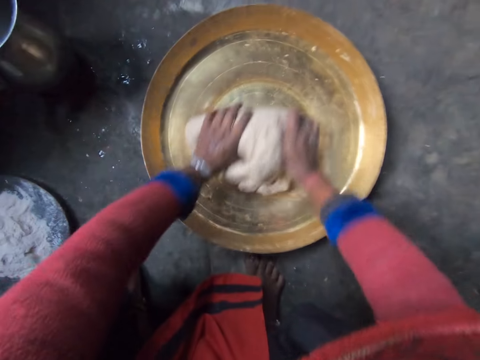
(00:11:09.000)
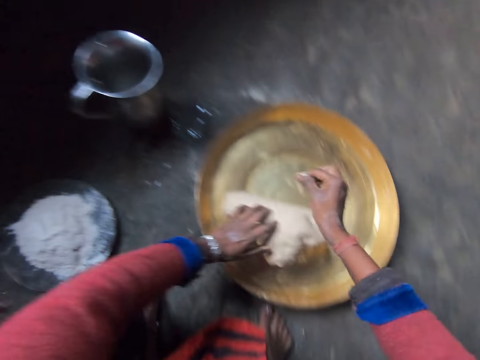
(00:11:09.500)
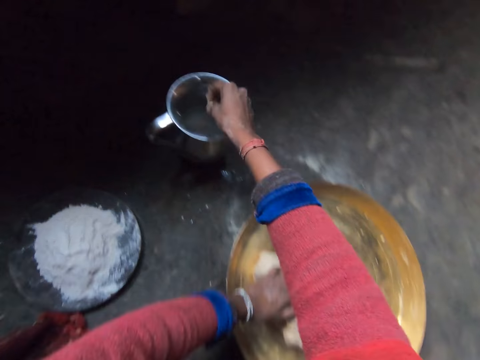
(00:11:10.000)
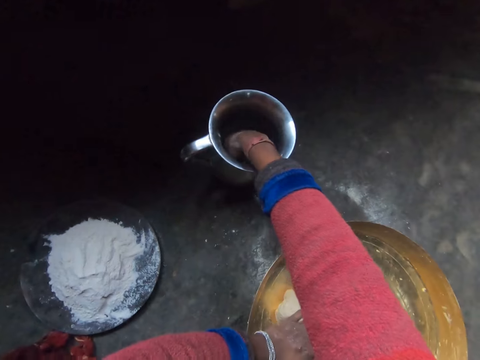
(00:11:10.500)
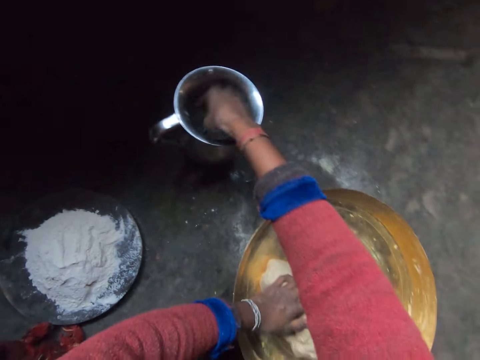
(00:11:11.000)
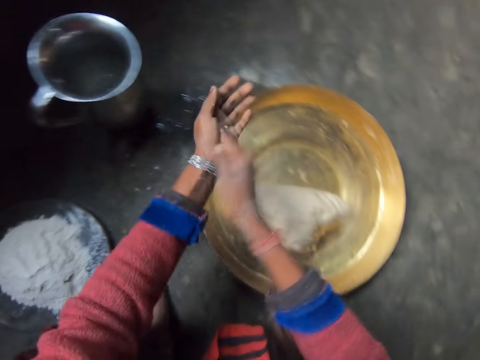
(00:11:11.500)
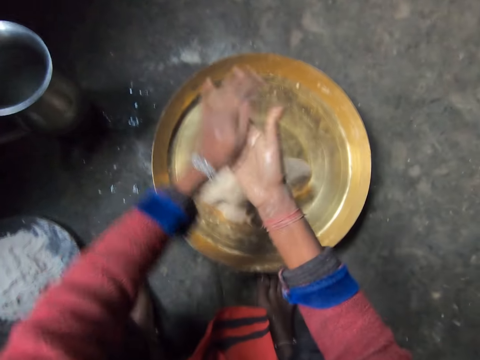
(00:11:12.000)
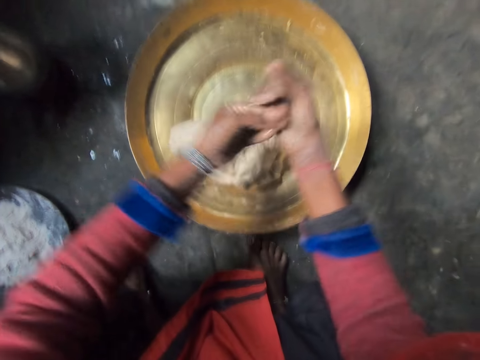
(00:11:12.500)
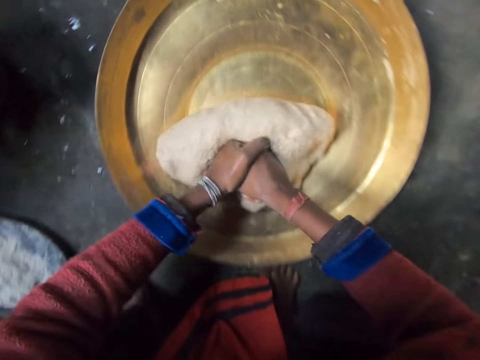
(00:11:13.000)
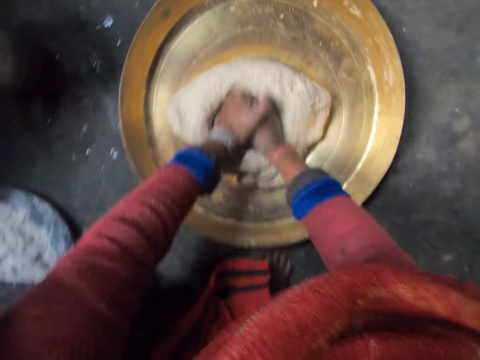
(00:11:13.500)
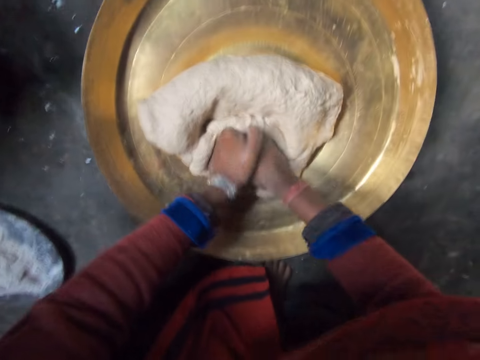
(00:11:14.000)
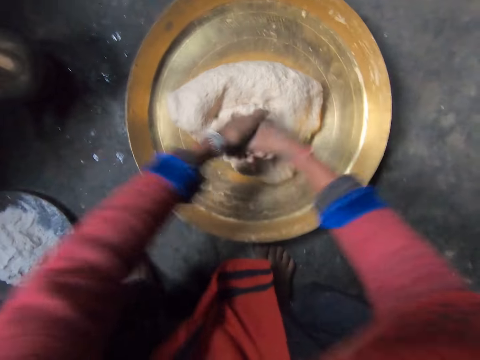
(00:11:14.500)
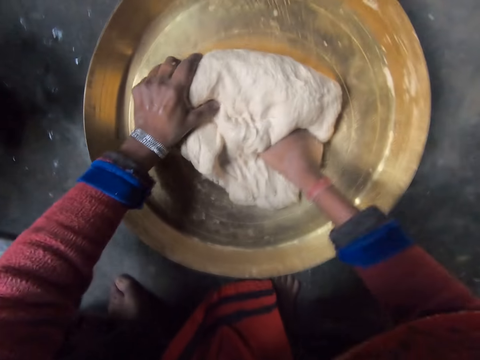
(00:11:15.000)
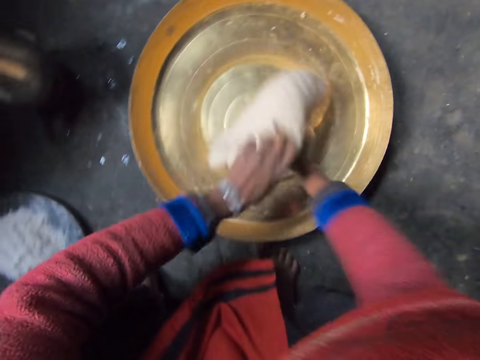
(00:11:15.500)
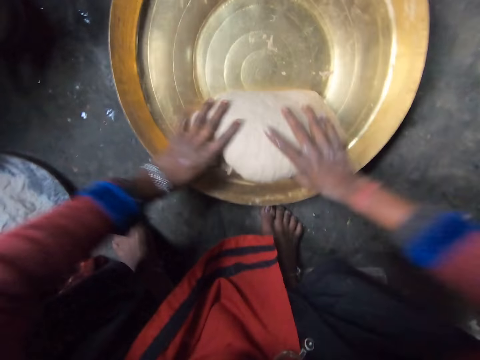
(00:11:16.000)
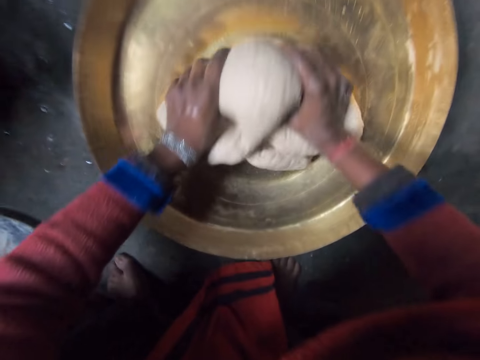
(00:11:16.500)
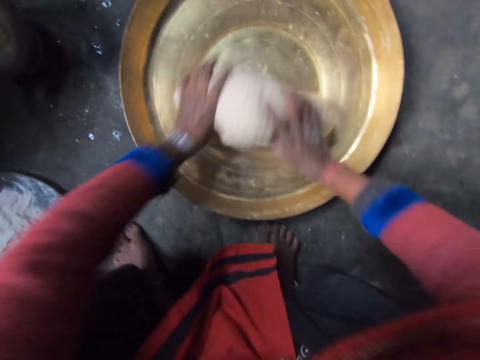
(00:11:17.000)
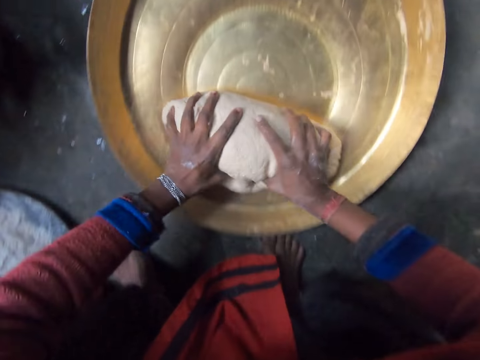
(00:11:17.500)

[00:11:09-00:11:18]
The camera wearer dips her right hand into the container of water. She rubs her hands together. She applies water on her hands. She kneads the dough in the tray with her hands.

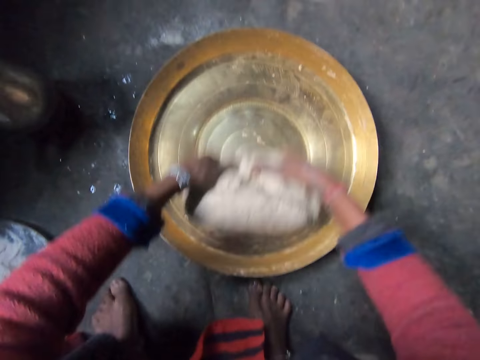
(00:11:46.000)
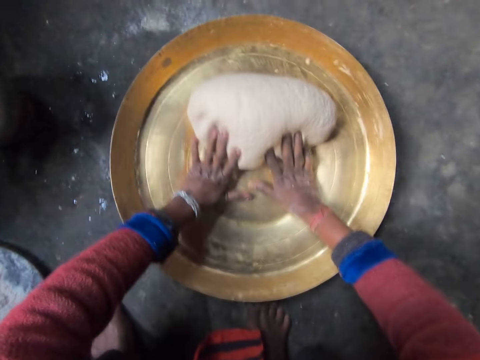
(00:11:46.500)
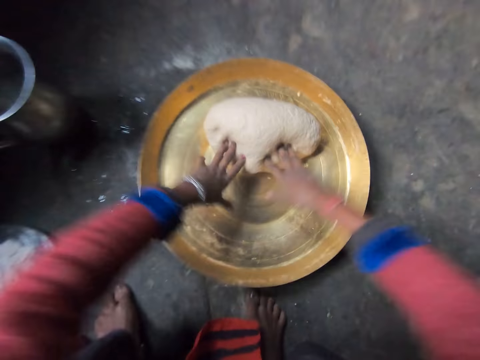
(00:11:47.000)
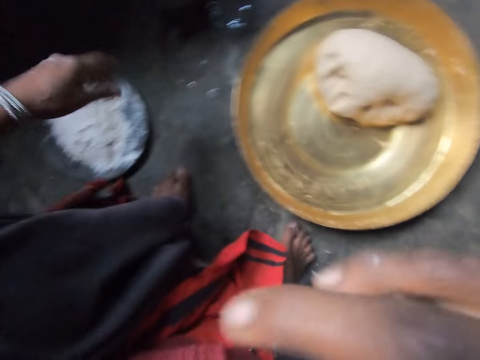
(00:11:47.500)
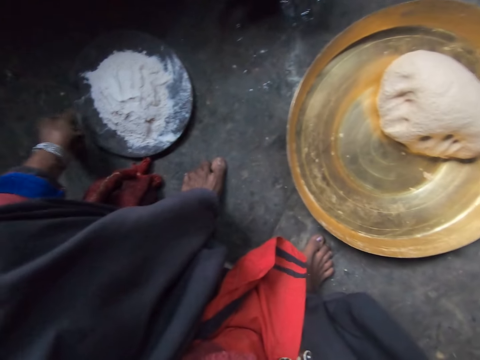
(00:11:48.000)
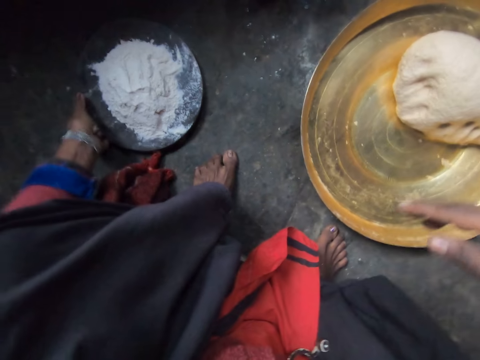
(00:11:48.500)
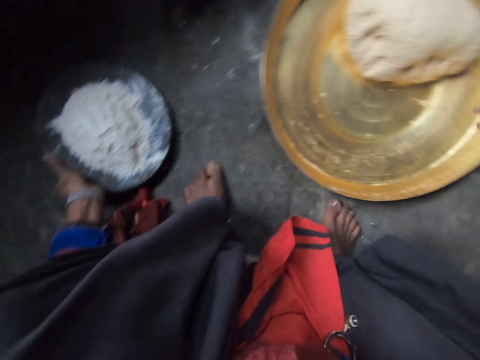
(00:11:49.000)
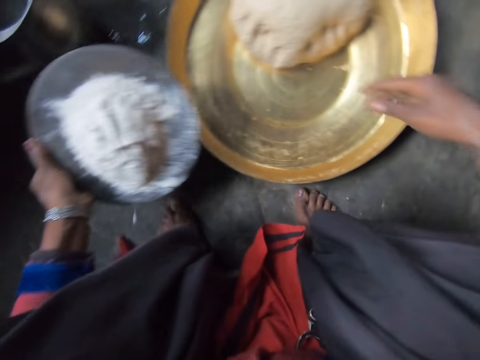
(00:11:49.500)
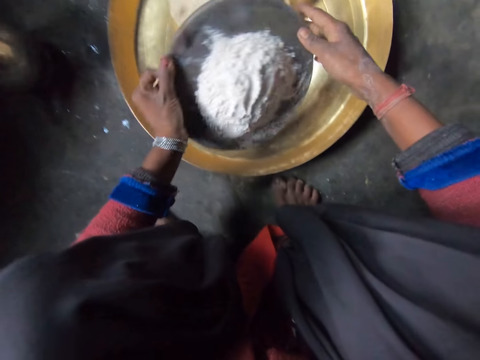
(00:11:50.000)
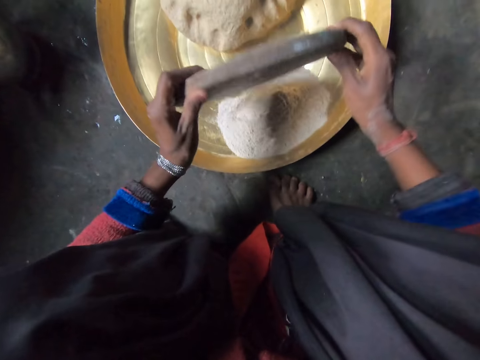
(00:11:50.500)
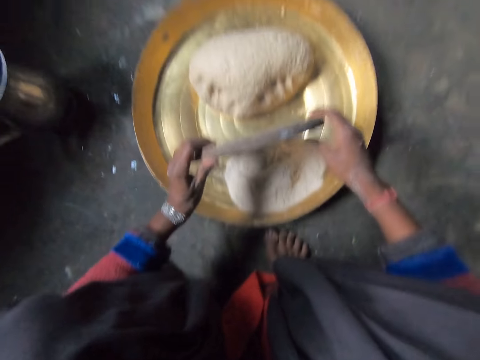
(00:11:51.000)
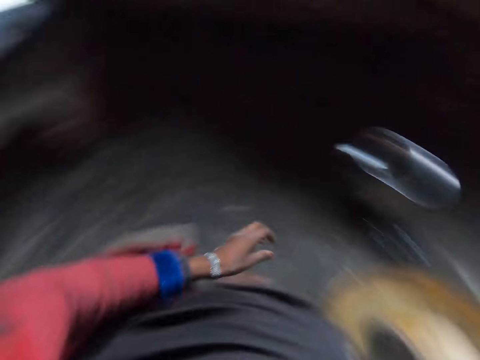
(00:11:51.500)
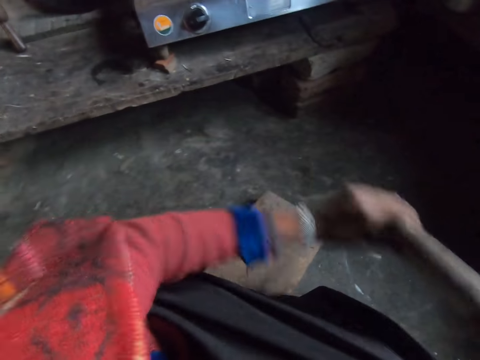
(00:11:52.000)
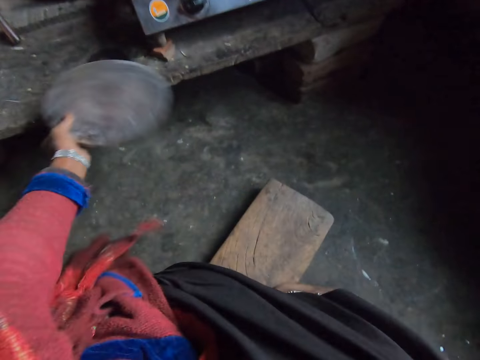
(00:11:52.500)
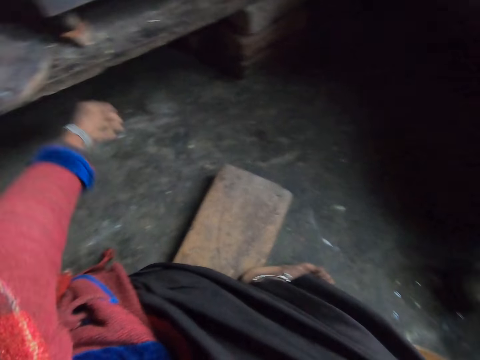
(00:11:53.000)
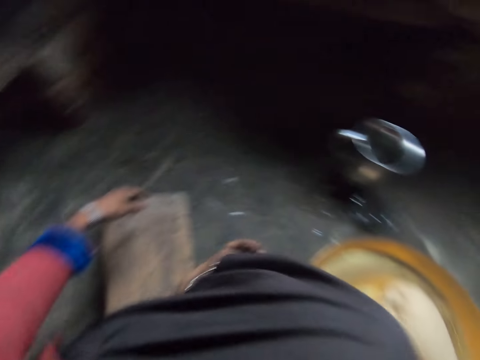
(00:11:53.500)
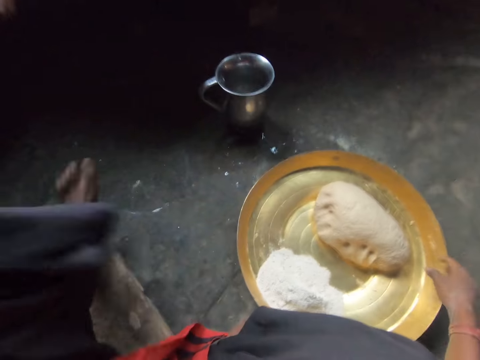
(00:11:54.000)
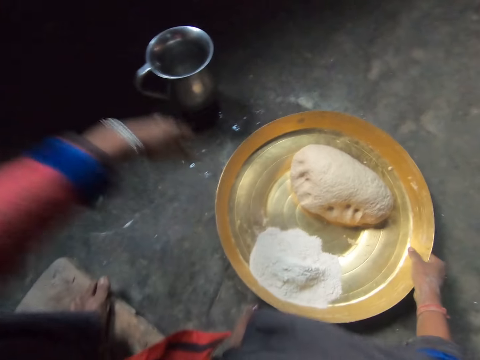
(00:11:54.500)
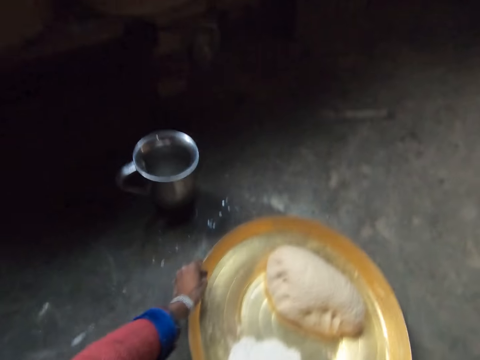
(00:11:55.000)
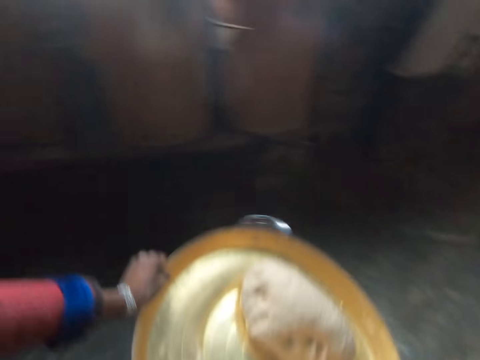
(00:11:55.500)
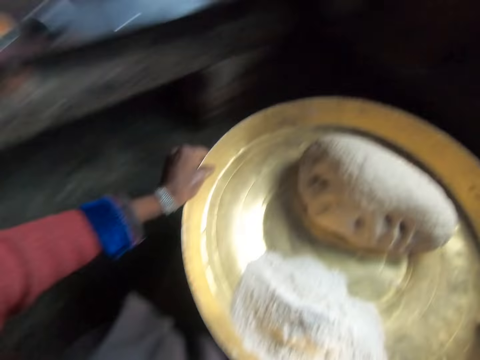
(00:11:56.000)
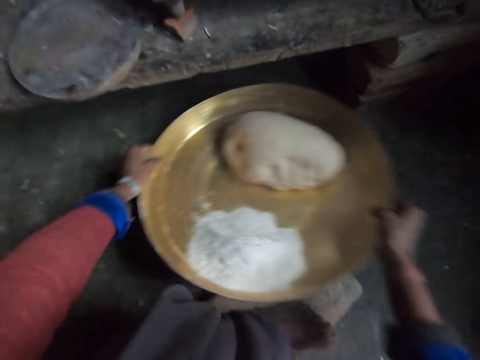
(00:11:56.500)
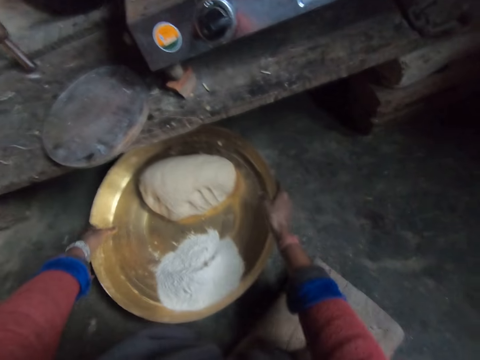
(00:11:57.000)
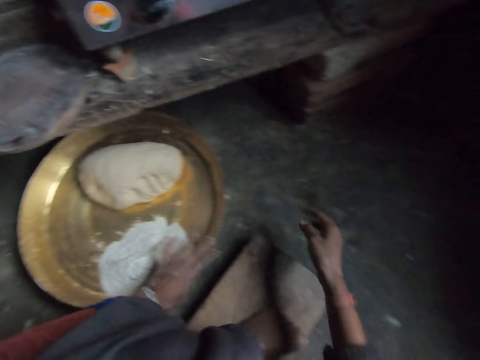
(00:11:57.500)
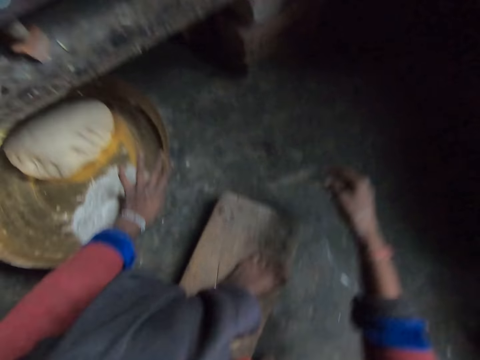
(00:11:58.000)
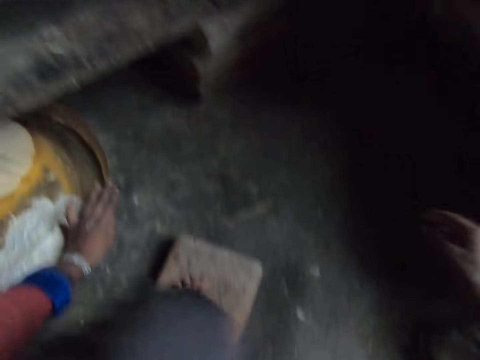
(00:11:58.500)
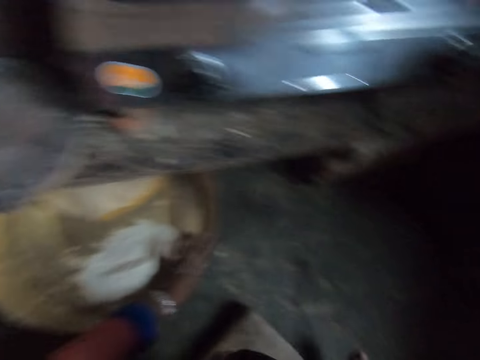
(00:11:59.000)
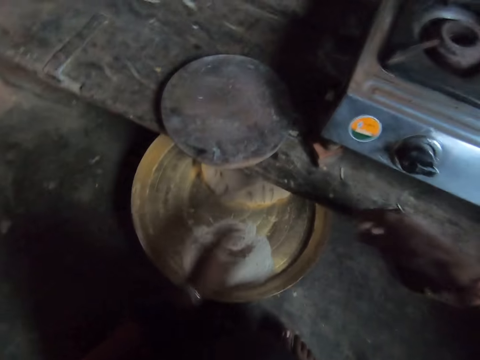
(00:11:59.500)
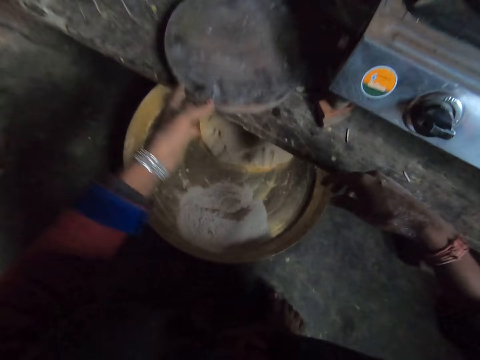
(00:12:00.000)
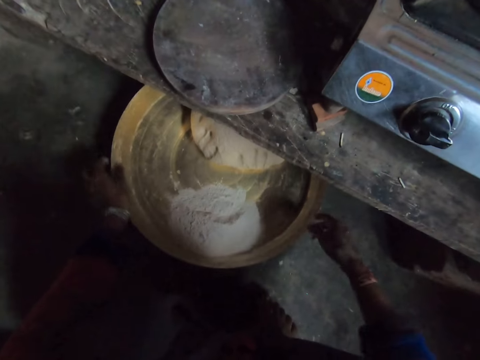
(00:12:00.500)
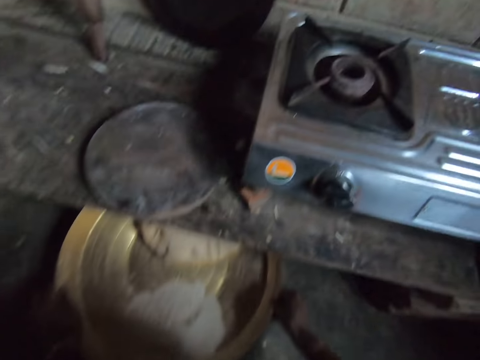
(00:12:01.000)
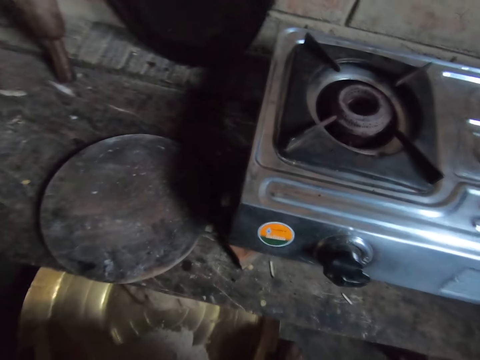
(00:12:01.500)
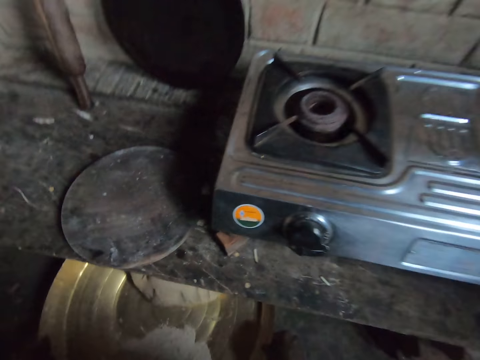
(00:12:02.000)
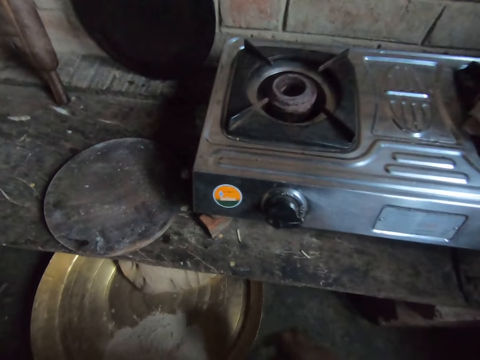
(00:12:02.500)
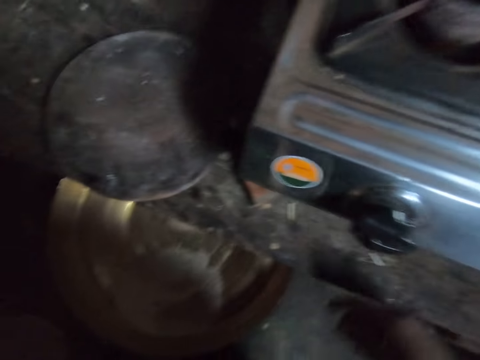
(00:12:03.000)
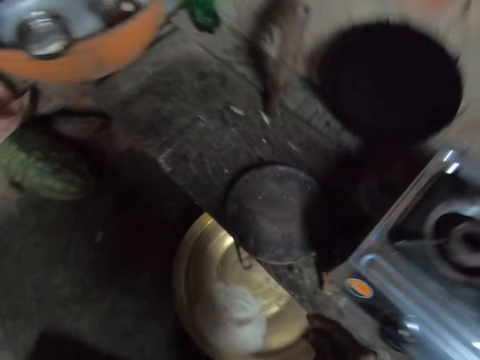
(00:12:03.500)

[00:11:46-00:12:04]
The camera wearer picks up a board or polpat with flour from the floor with her left hand. She pours the flour from the board into the tray or steel plate. She turns to the left. She passes the board to her left hand. She drops the board on the kitchen table with her left hand. She moves the tray close to the kitchen table with her hands. She lifts the steel plate. She puts the steel plate down on the floor. She adjusts the rolling board on the table with her left hand. She pushes the polpat. She adjusts the tray on the floor with her hands. She touches the steel plate on the floor. She stands. She walks into a dark room. She walks out of the kitchen.
